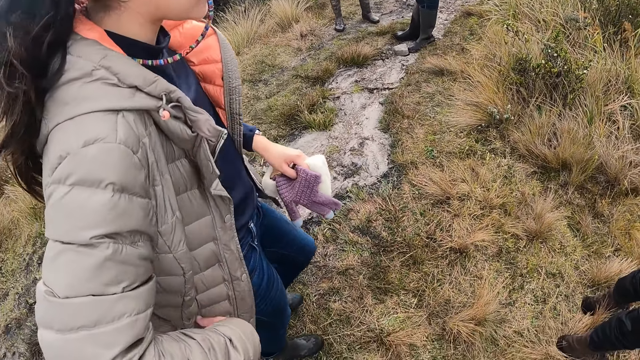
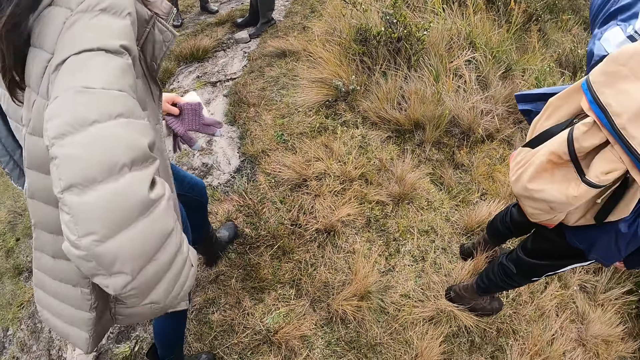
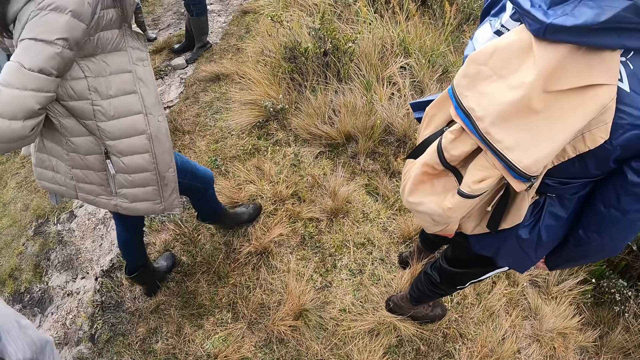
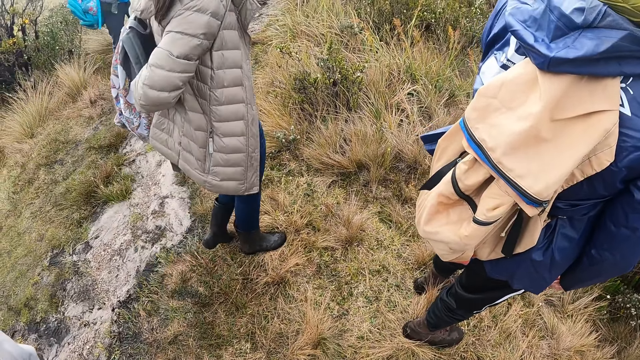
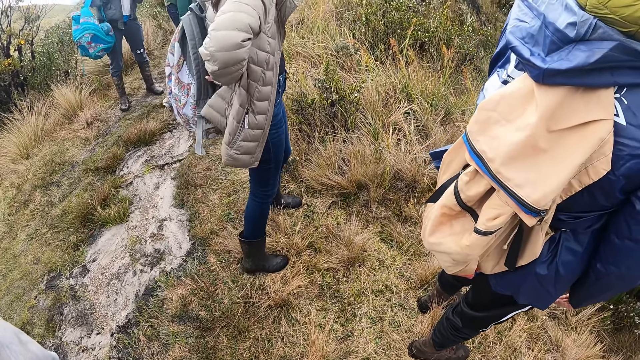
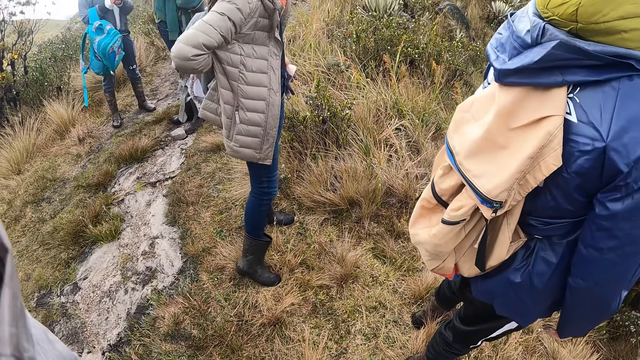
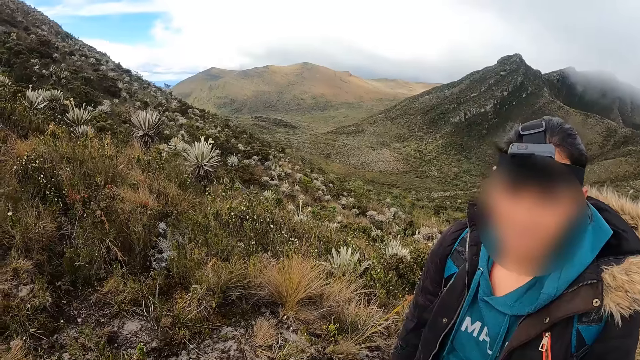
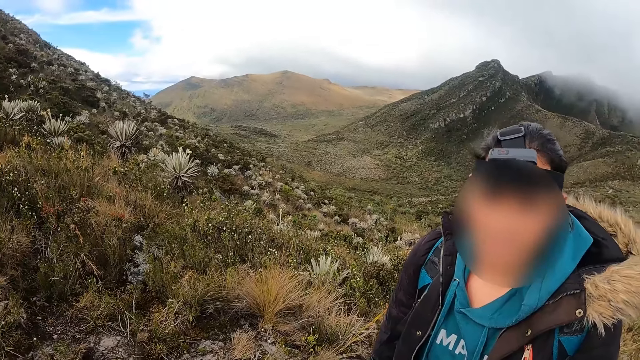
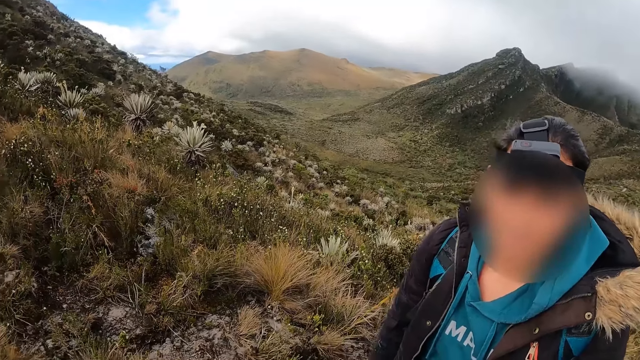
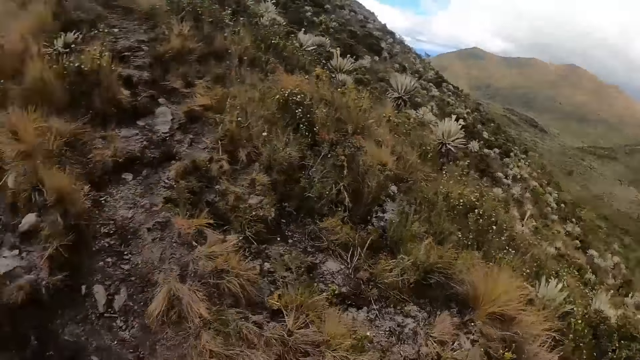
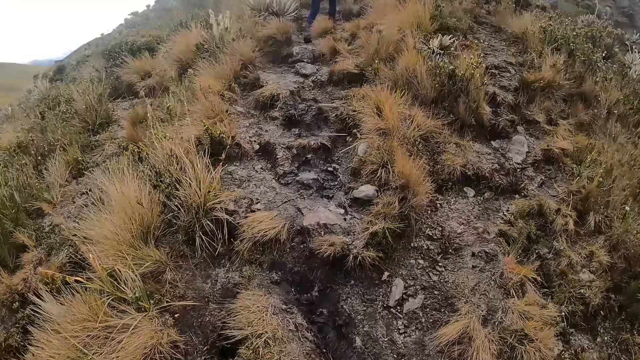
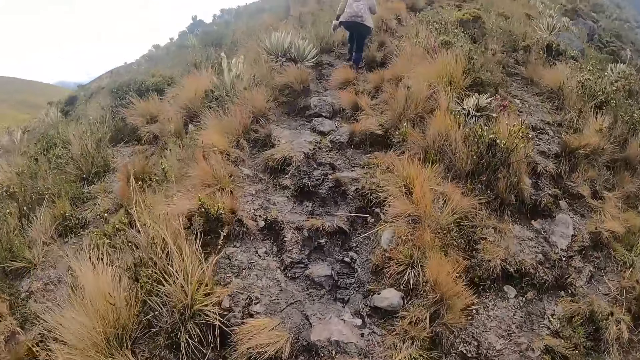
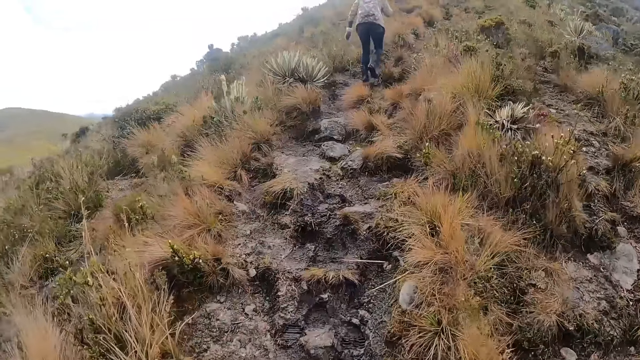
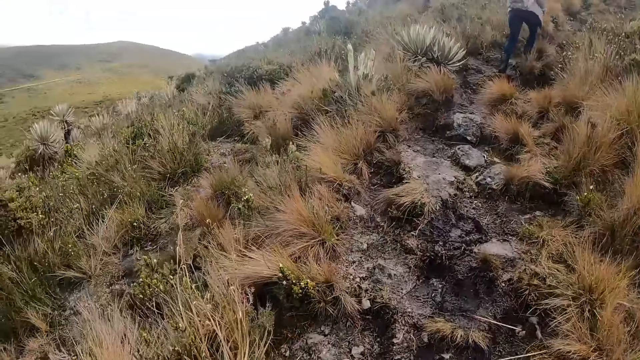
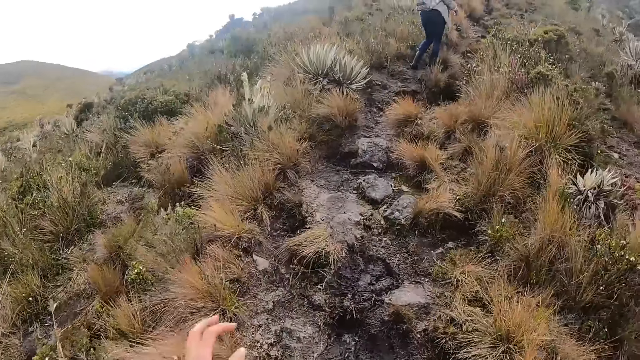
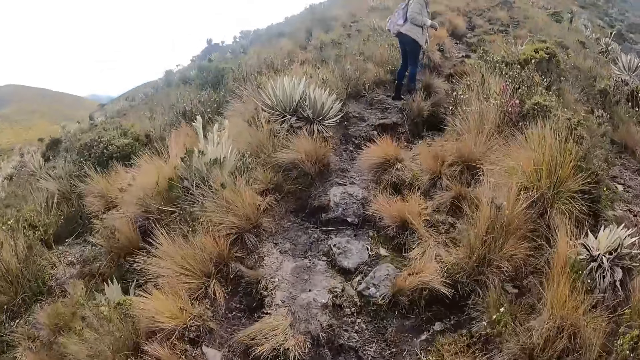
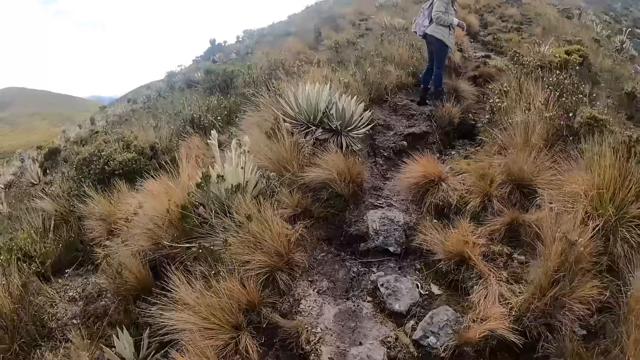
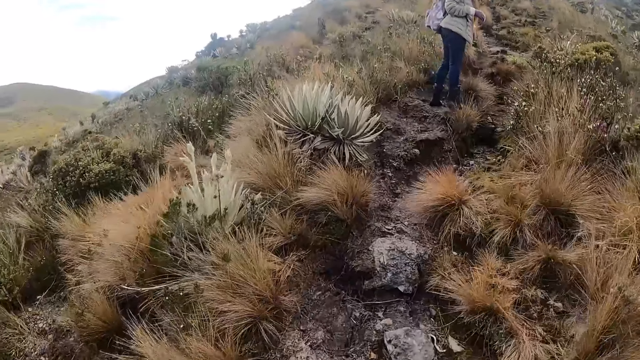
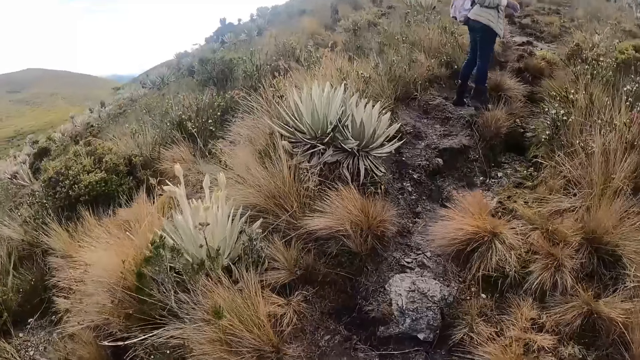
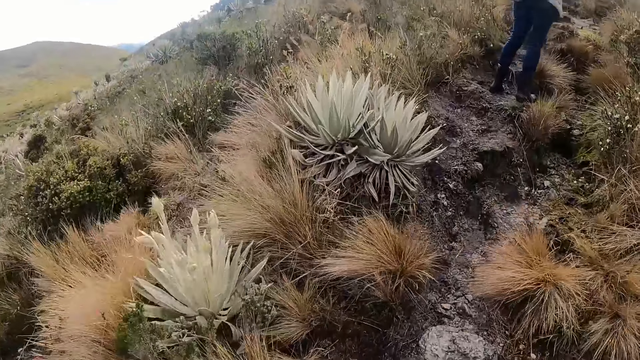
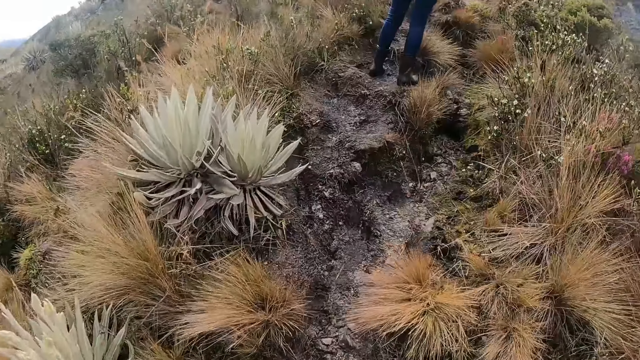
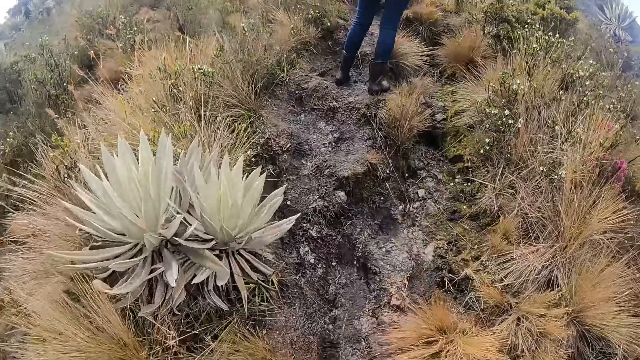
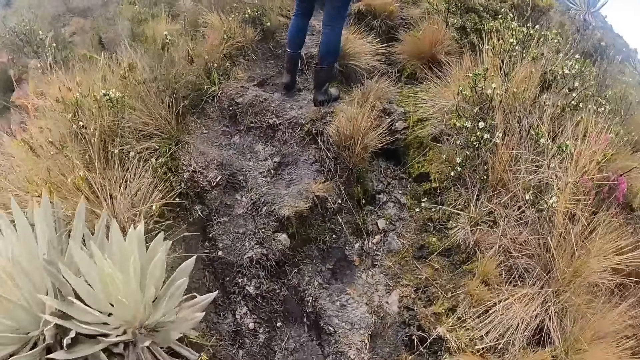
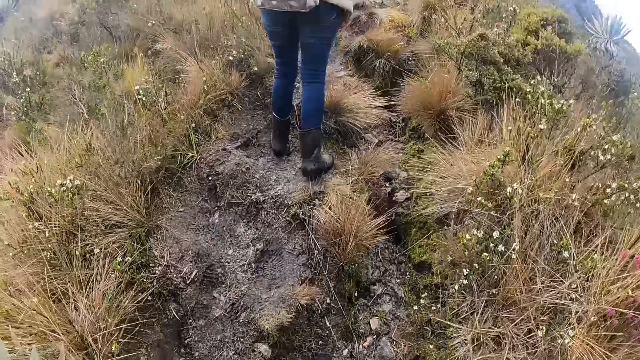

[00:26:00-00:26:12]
The woman adjusts the bag on her left shoulder with her right hand. The man interacts with the camera wearer. The camera wearer walks up the hill.

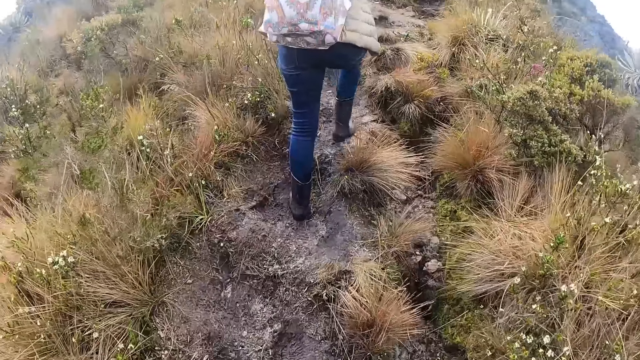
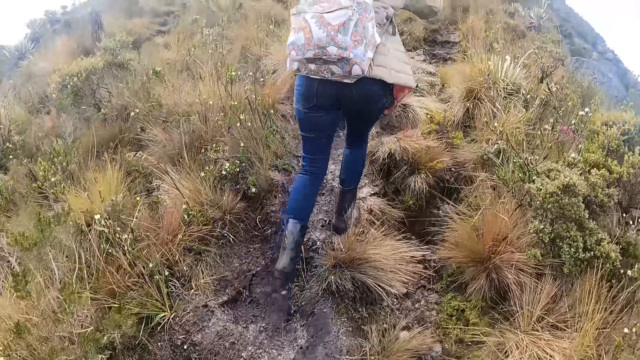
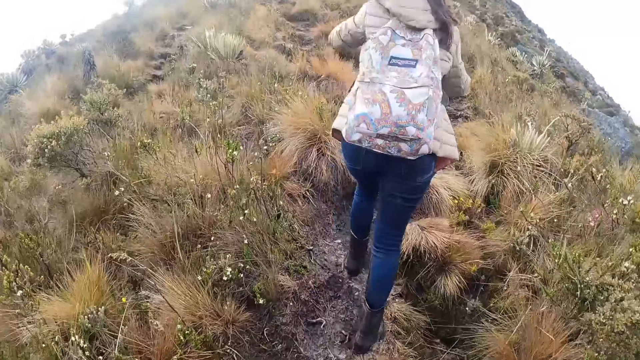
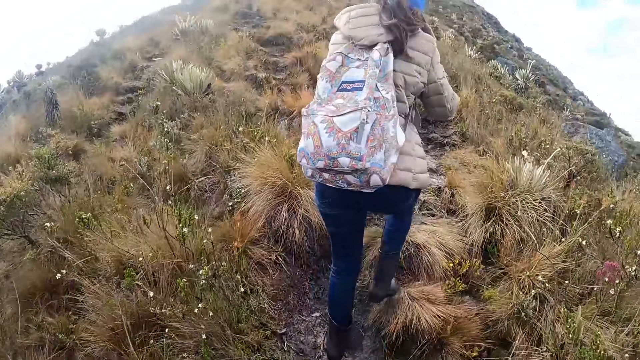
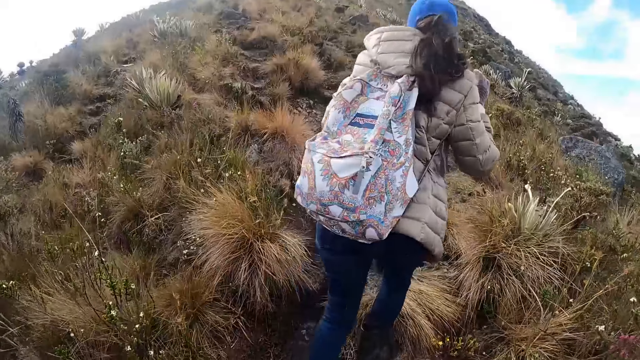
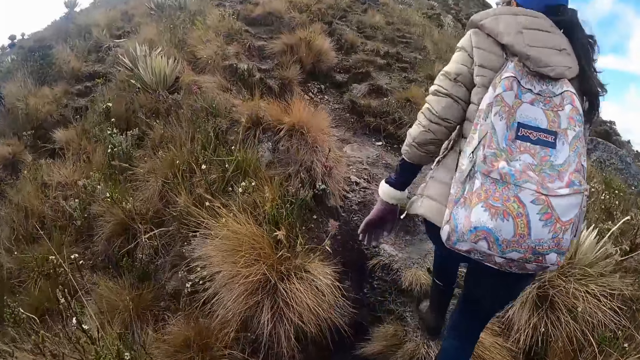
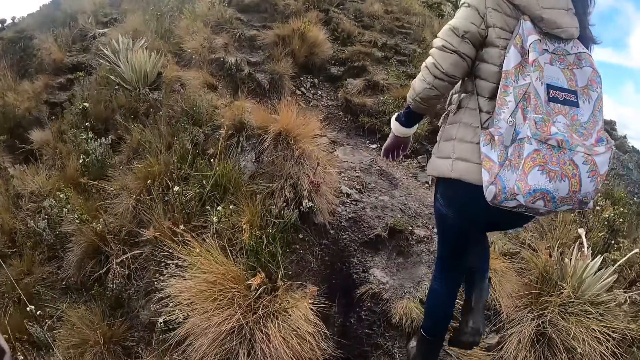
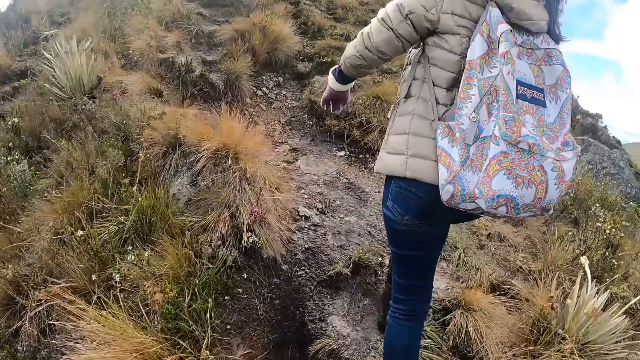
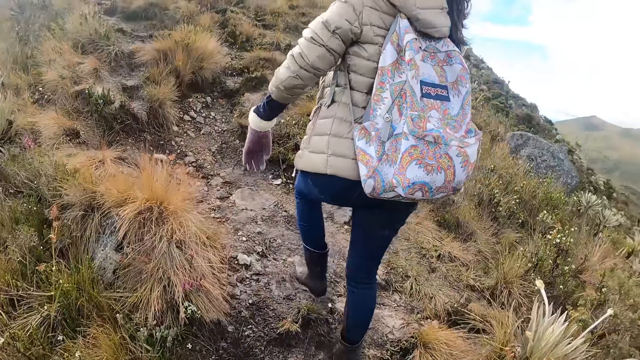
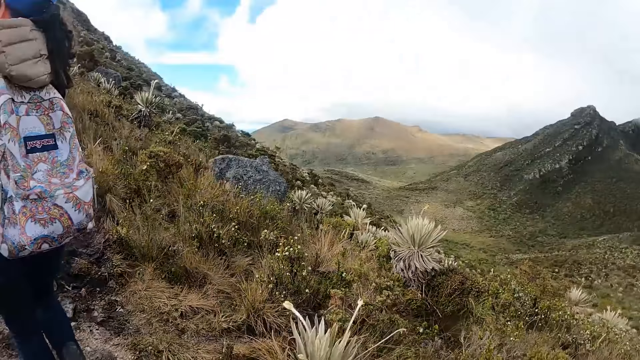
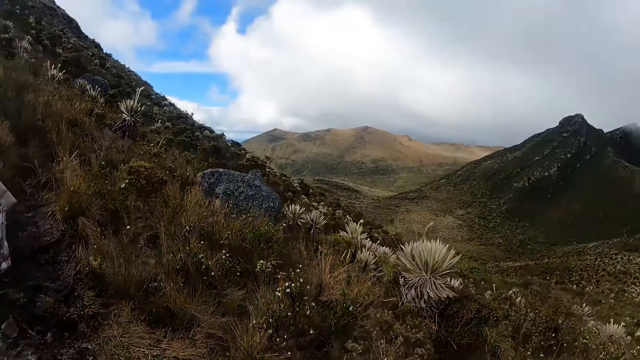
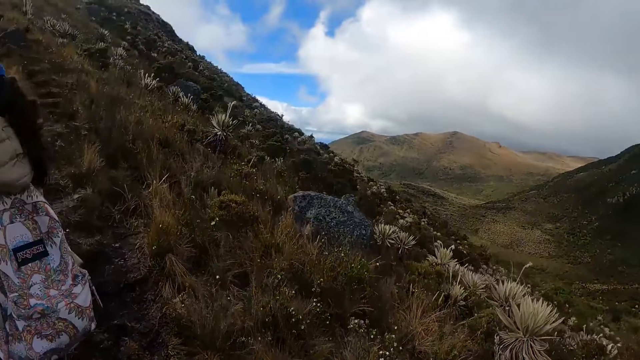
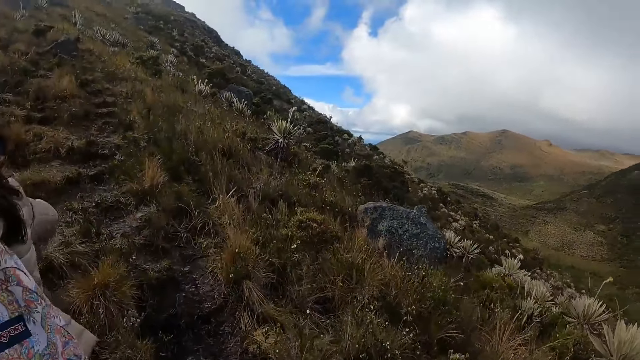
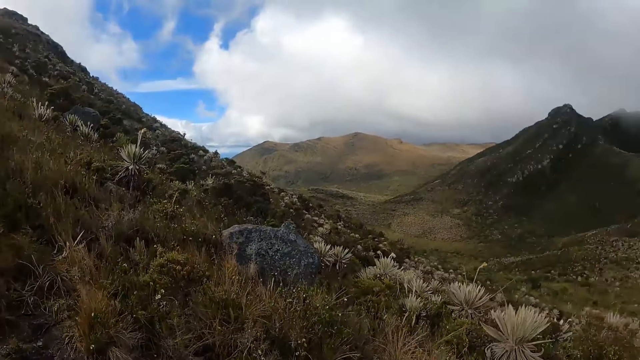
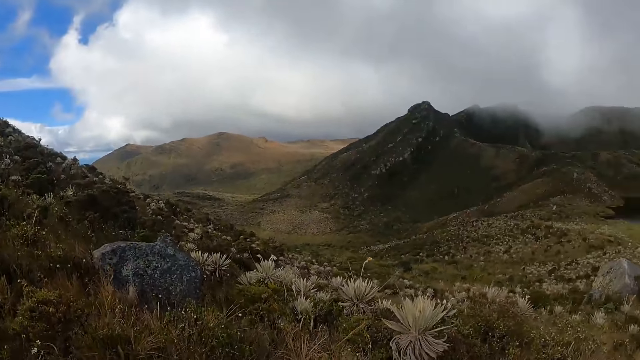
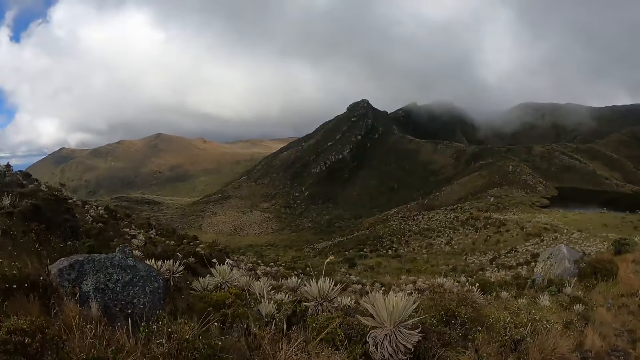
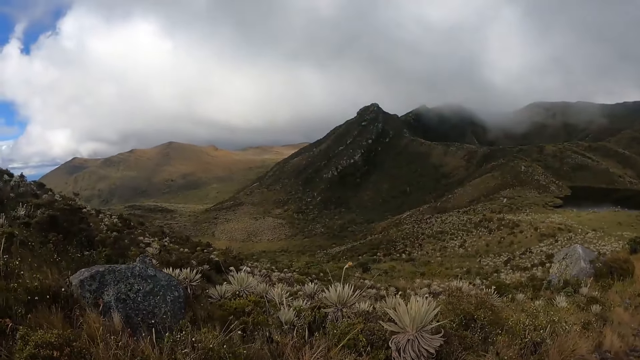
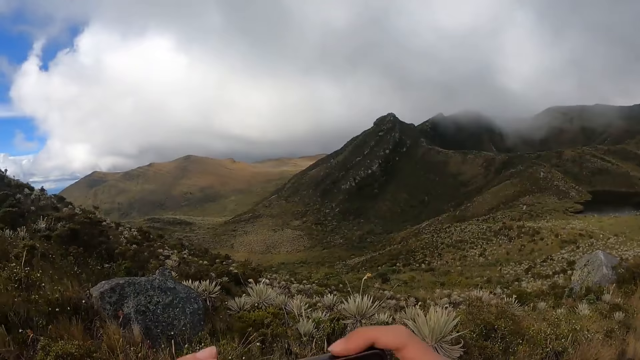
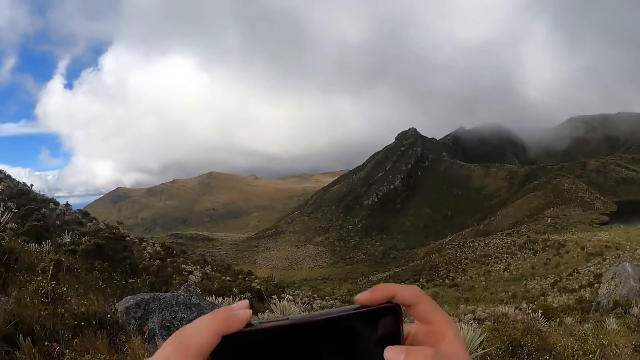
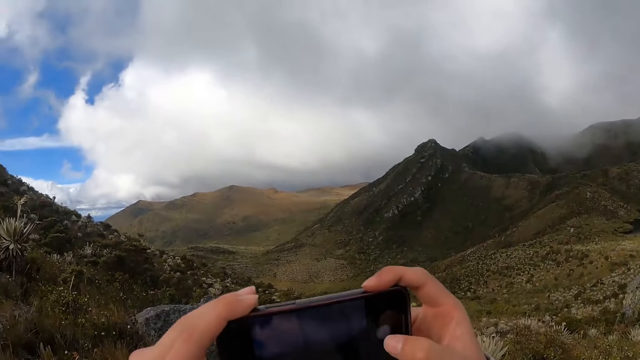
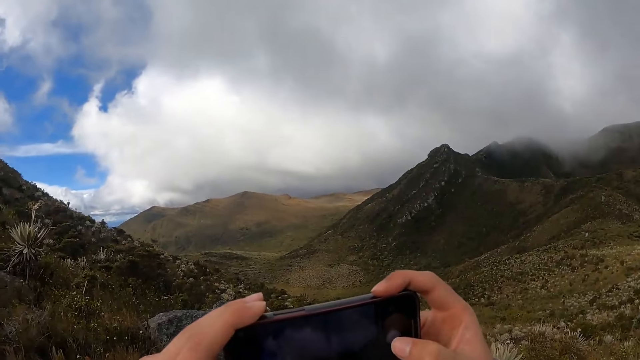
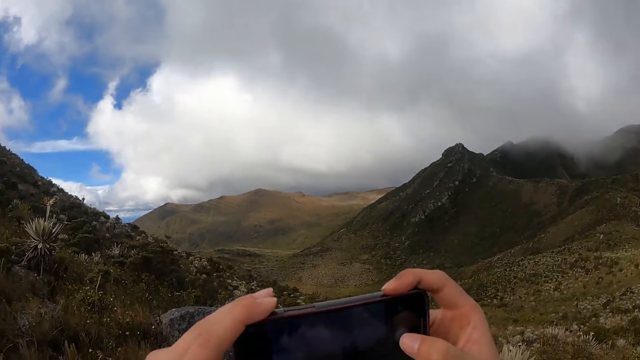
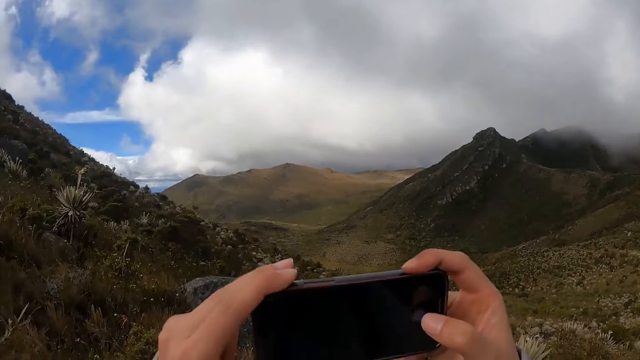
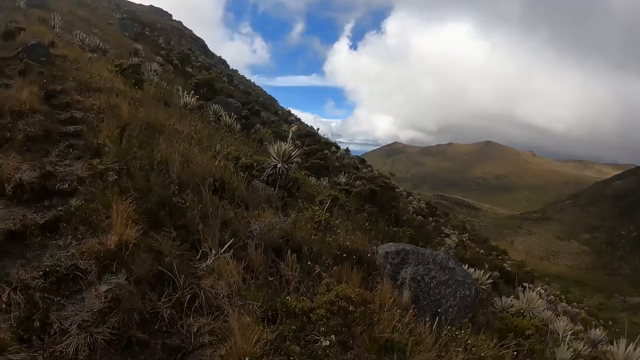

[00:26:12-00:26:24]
The camera wearer lifts his hands. He walks in the area. He uses the phone.
